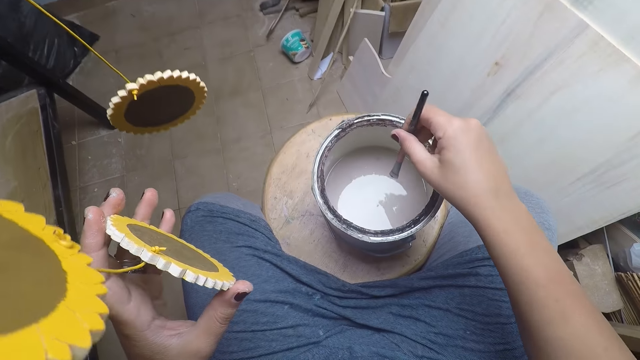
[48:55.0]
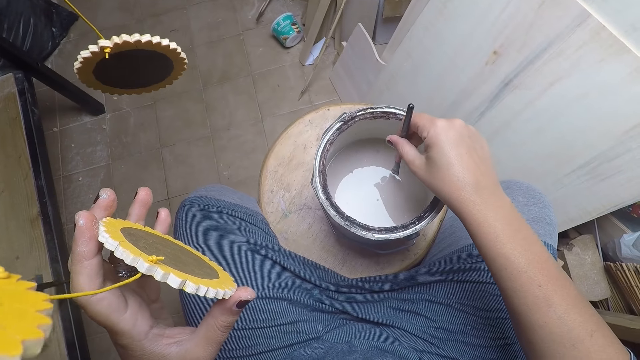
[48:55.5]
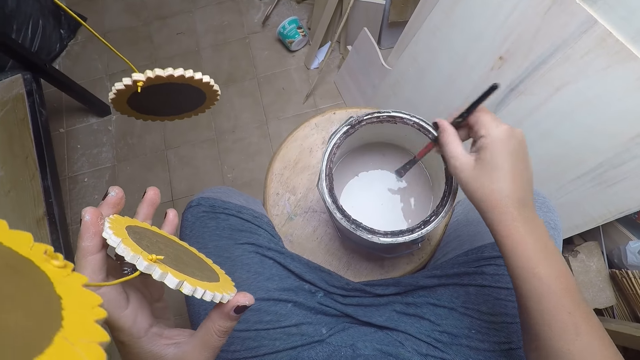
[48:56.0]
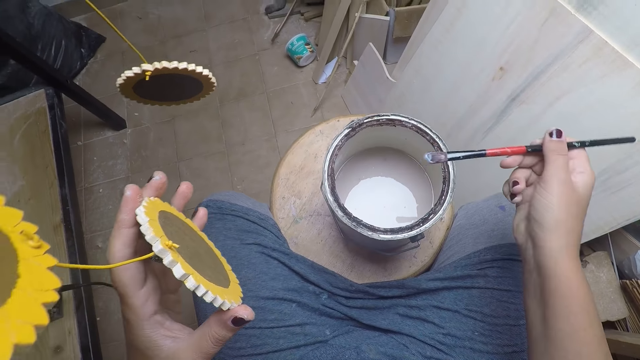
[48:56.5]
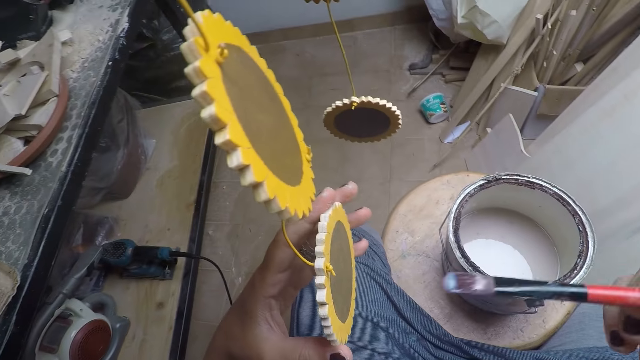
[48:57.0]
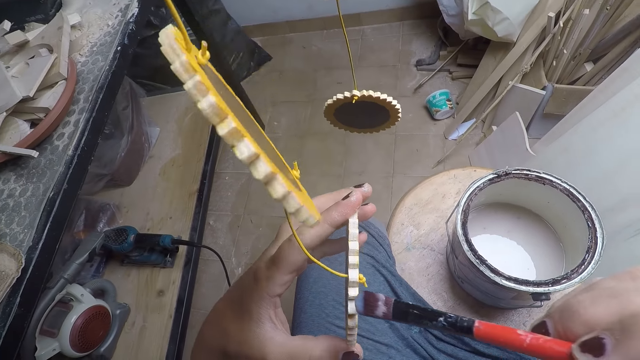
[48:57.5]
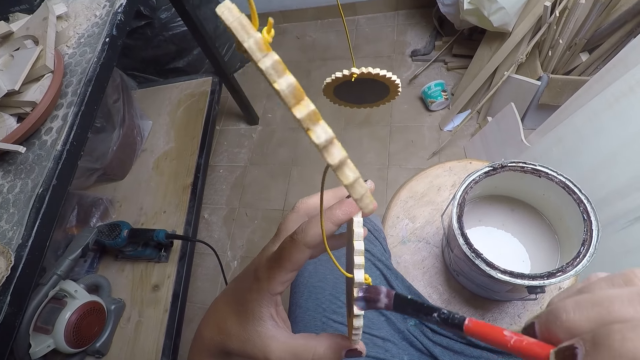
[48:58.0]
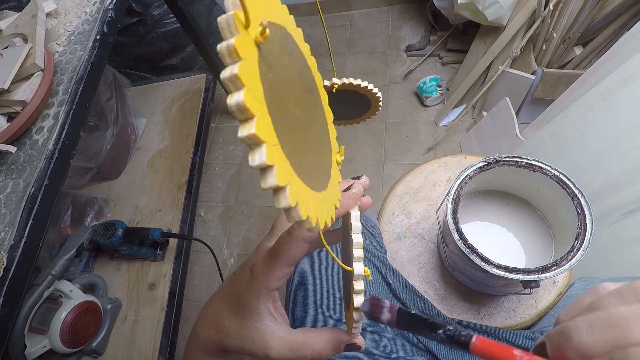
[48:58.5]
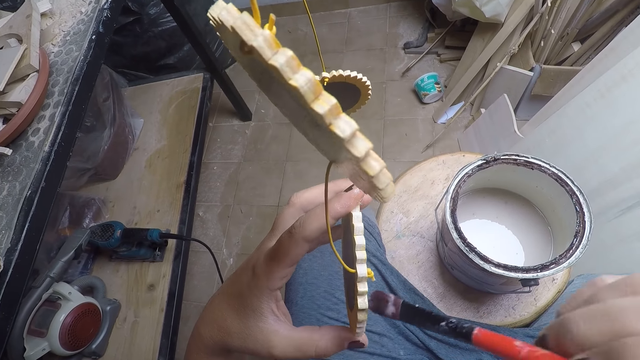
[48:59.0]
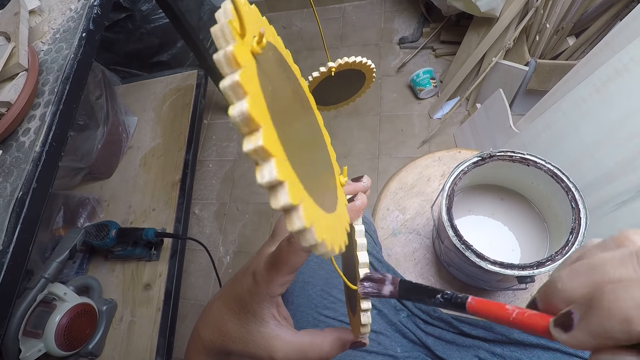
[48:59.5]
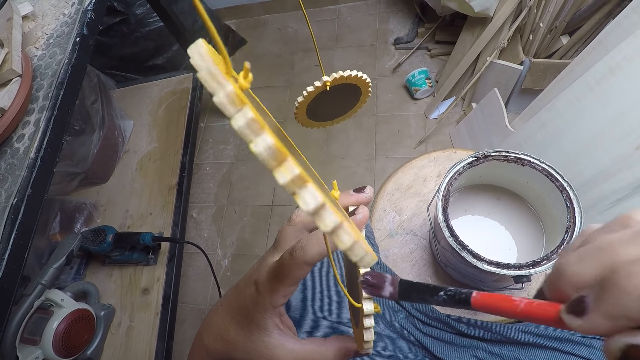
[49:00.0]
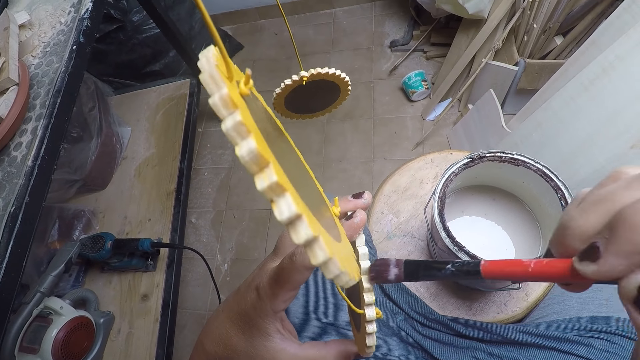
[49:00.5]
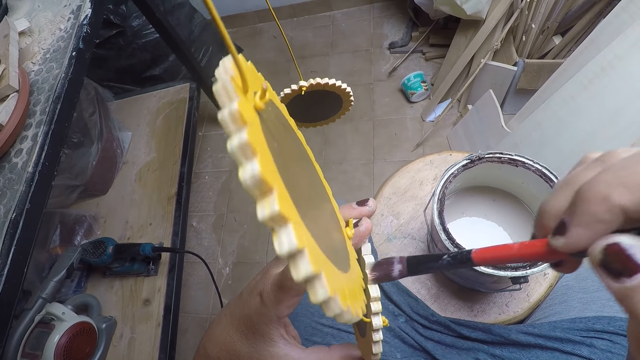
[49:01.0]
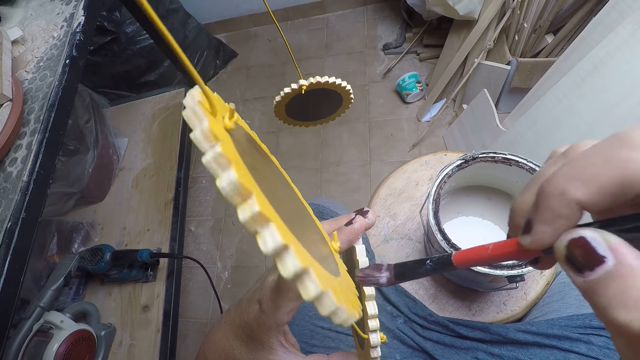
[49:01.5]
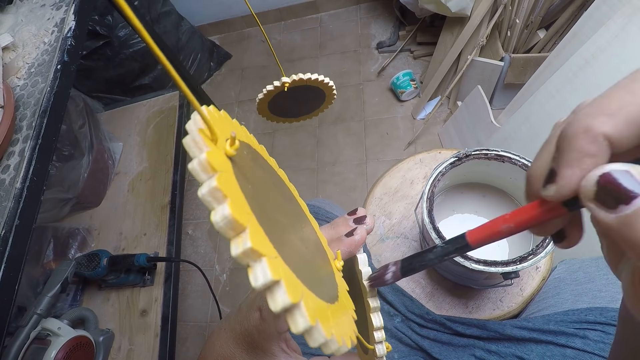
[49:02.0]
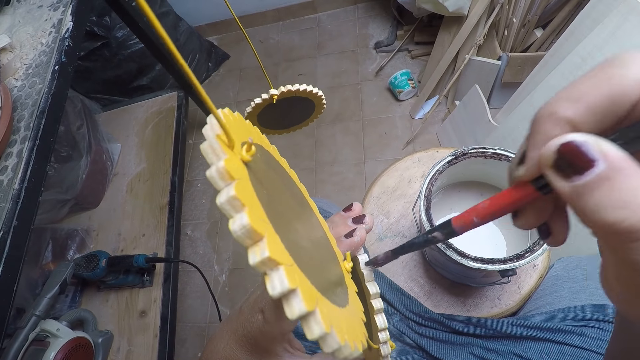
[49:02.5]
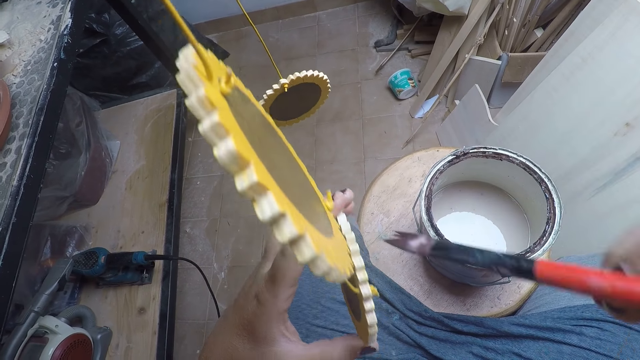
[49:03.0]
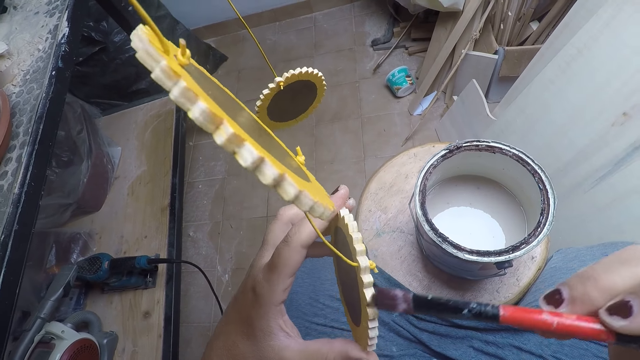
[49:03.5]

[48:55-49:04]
The camera wearer dips the brush in his right hand into the paint in the bucket. He applies paint on the brush. He removes the brush from the paint. He paints the flower craft with the brush.

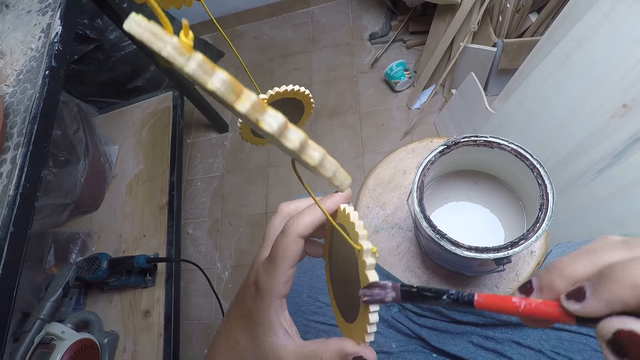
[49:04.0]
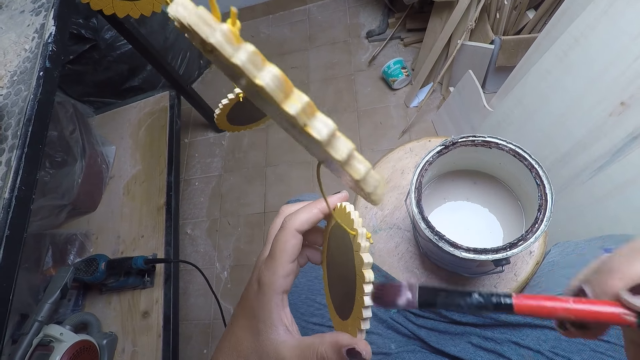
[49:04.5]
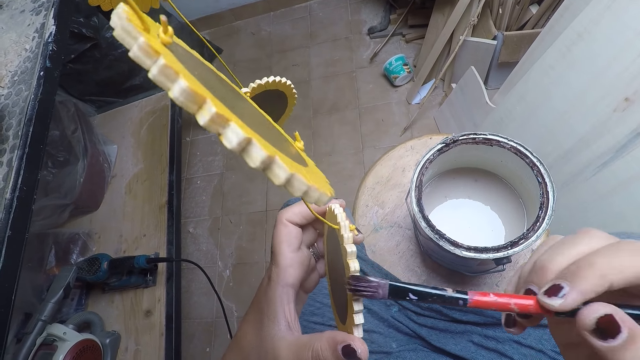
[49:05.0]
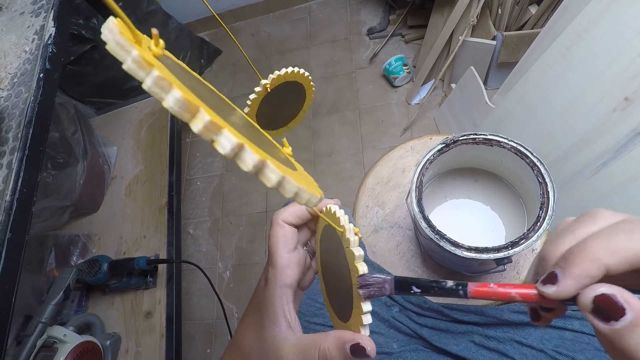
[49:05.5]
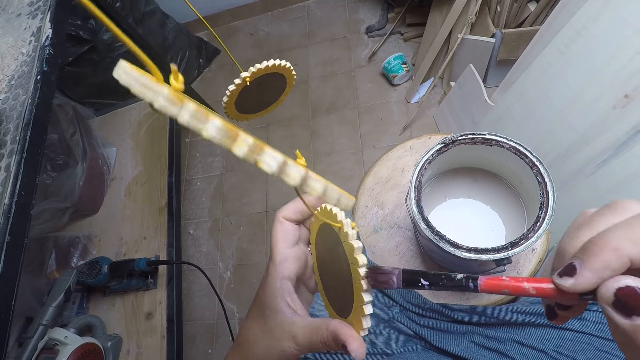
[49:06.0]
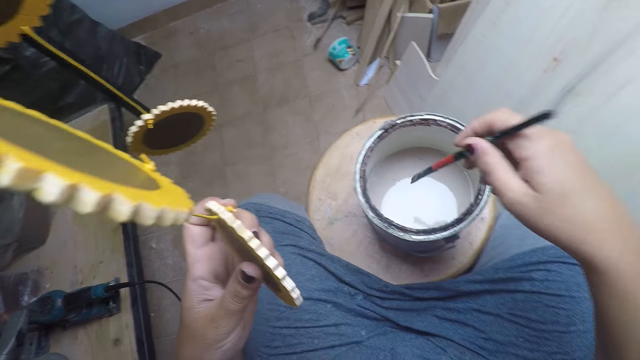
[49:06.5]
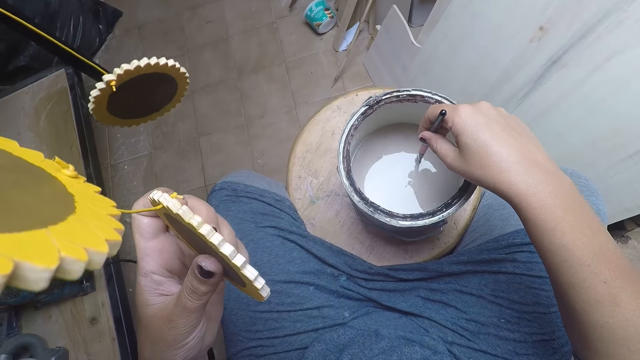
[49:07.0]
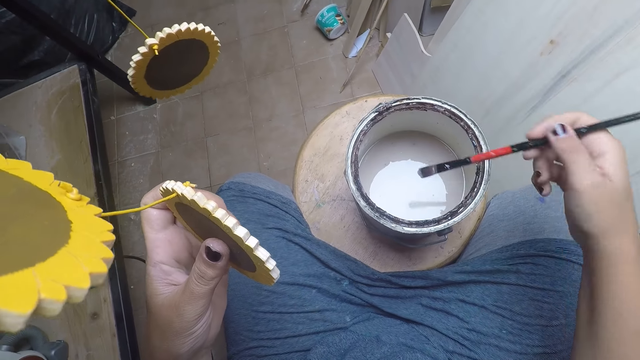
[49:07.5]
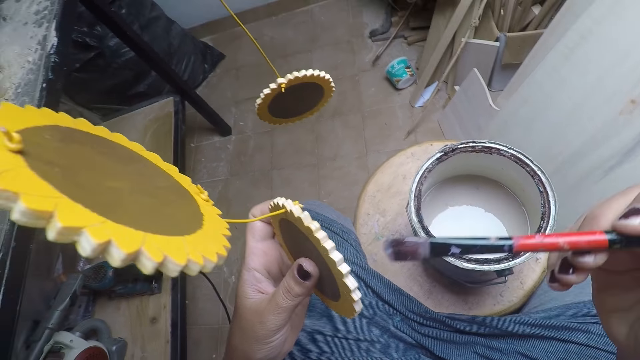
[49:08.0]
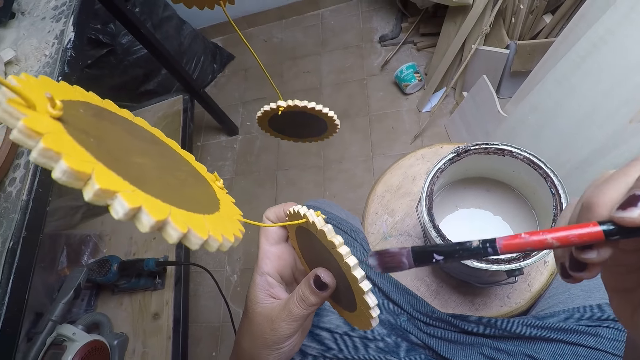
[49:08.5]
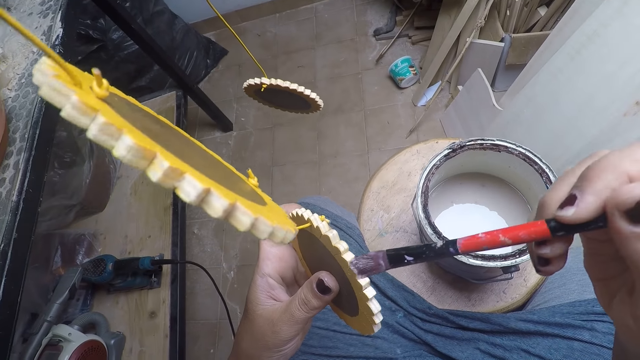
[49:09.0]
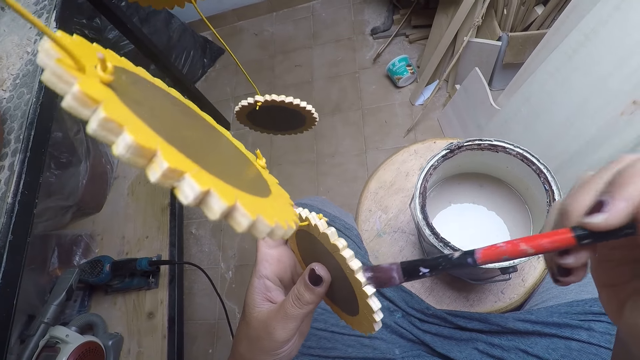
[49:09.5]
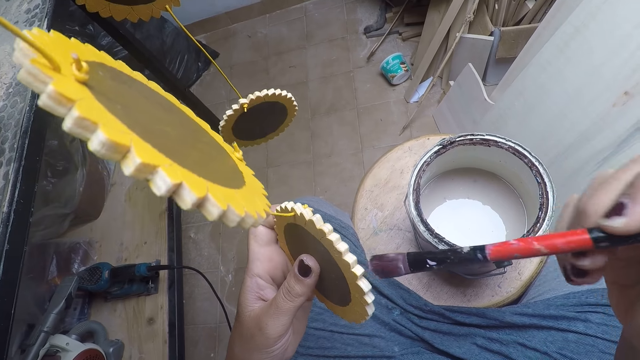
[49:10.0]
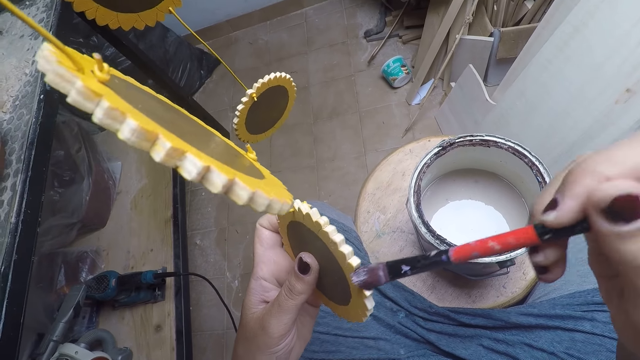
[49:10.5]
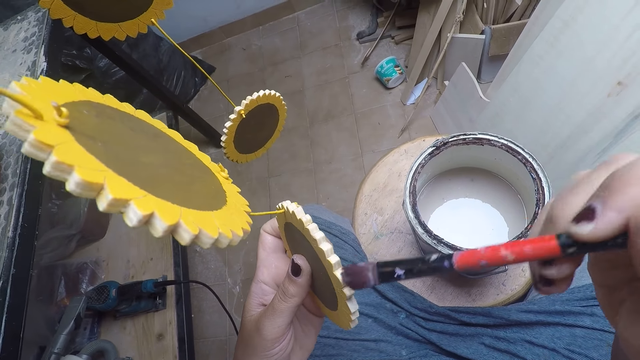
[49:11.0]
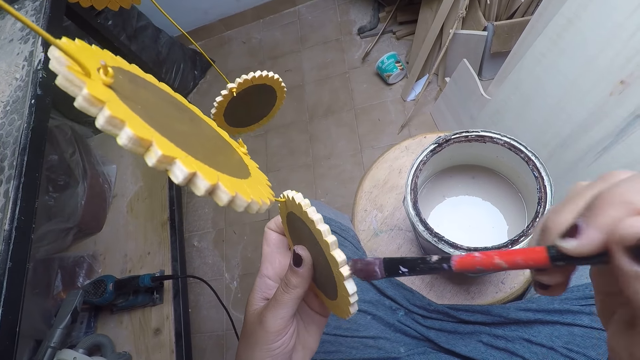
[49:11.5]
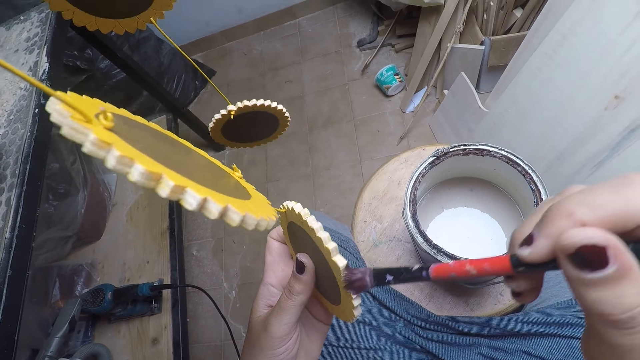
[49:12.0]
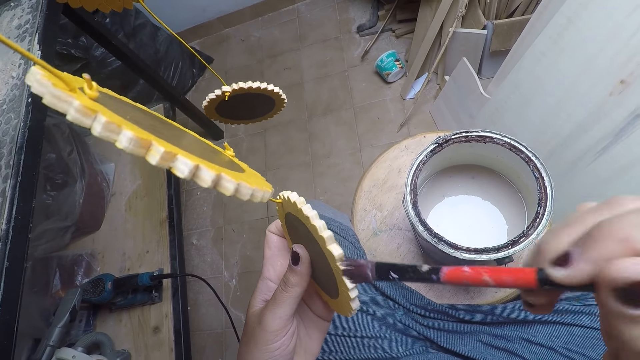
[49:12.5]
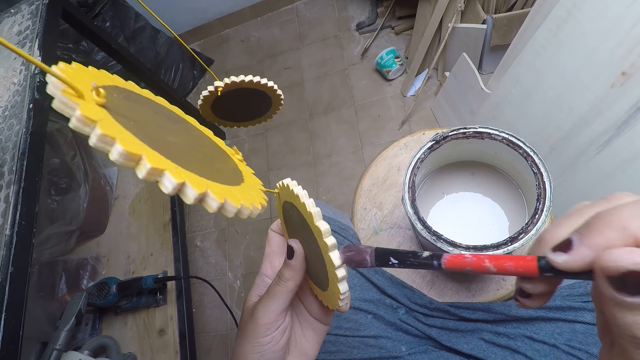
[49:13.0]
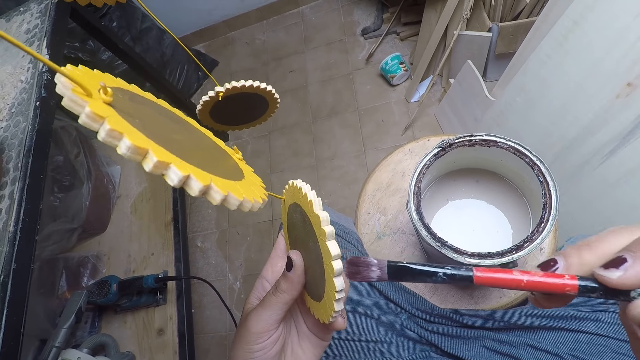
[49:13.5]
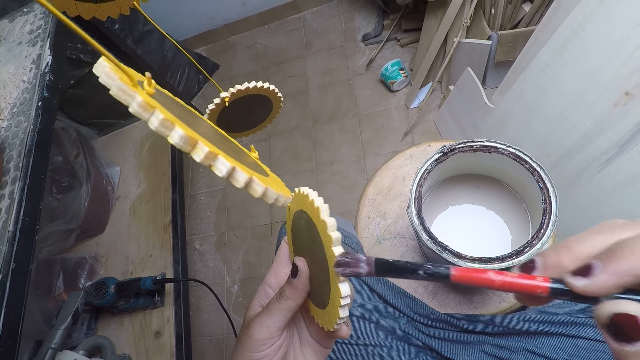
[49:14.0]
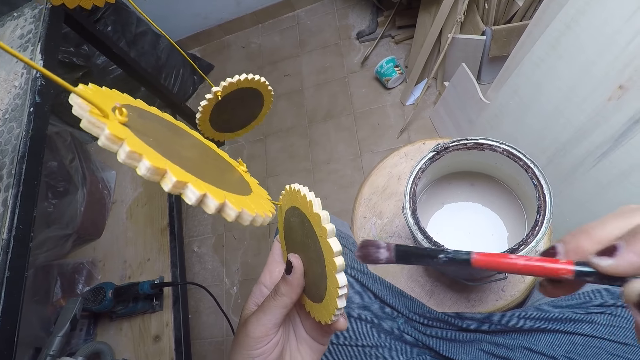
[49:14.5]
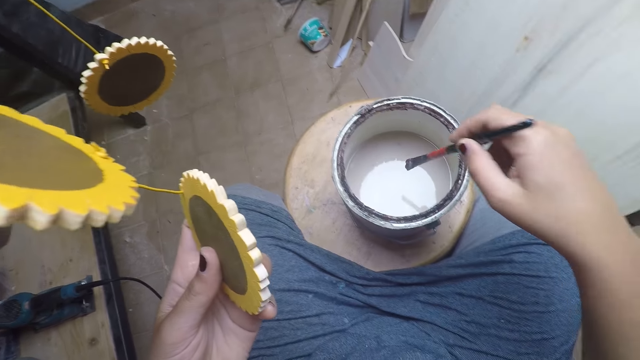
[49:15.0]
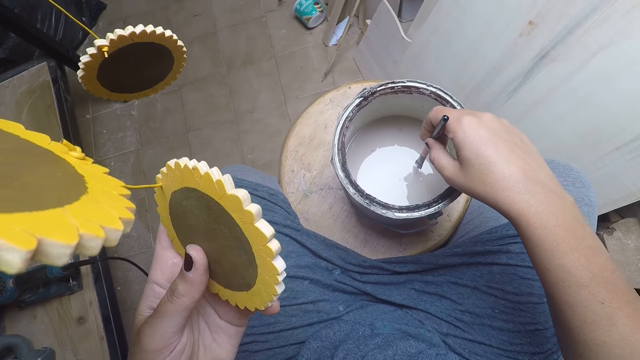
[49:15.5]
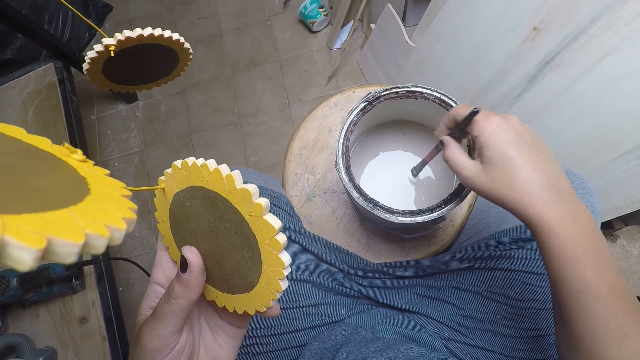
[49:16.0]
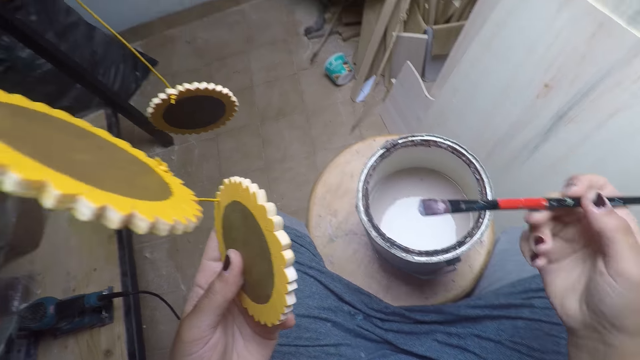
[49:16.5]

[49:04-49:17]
The camera wearer applies paint on the brush. He dips the brush in his right hand into the paint. He removes the brush from the paint. He paints the flower craft with the brush. He dips the brush in his right hand into the paint in the bucket. He applies paint on the brush. He removes the brush from the paint.
